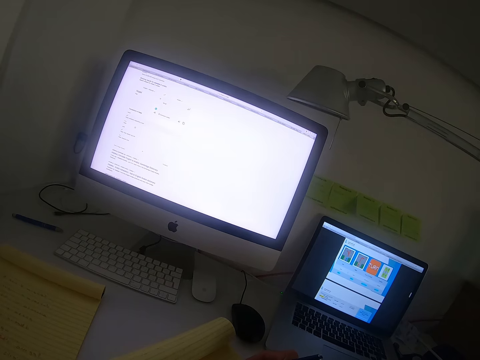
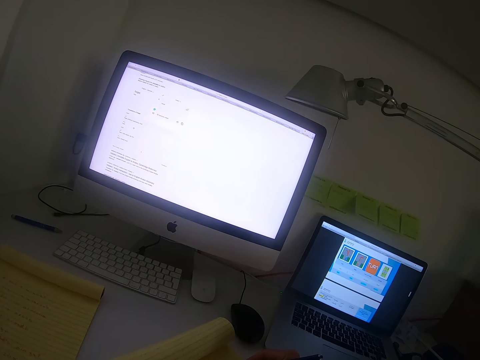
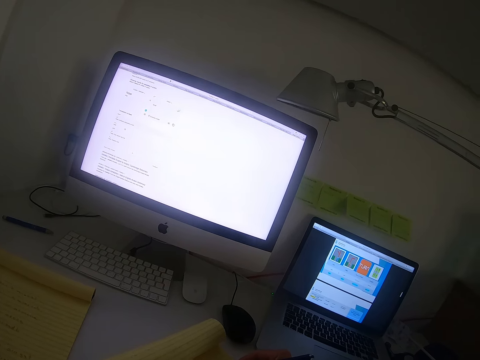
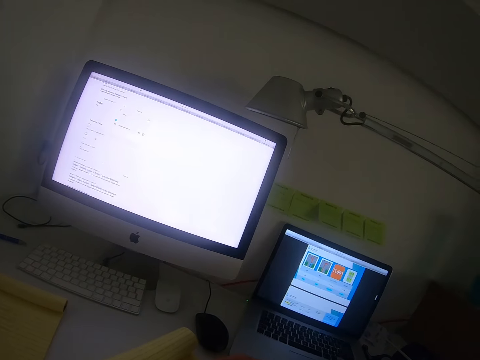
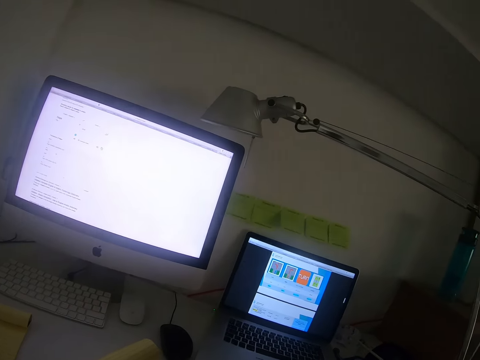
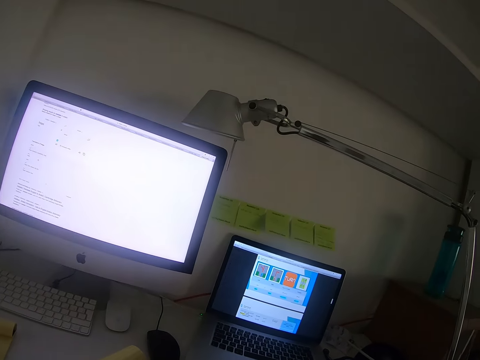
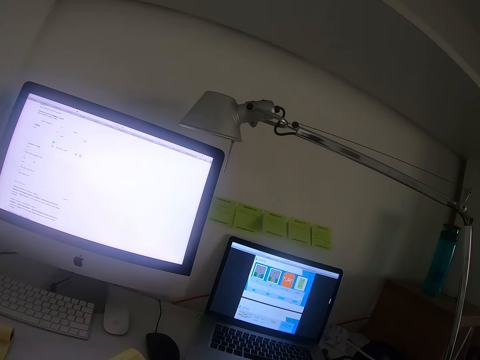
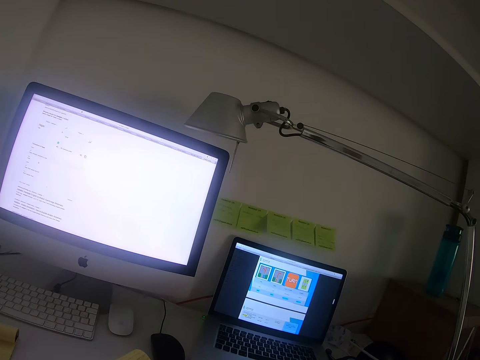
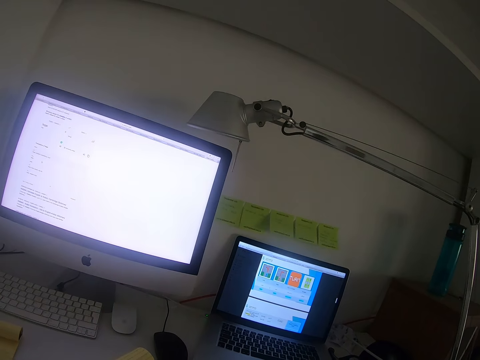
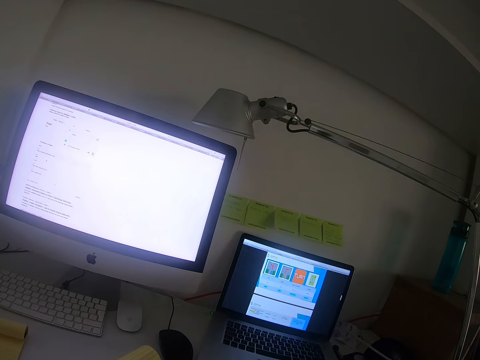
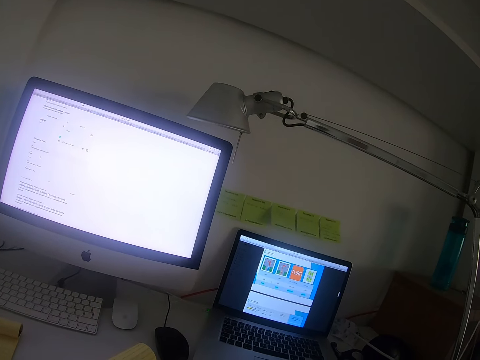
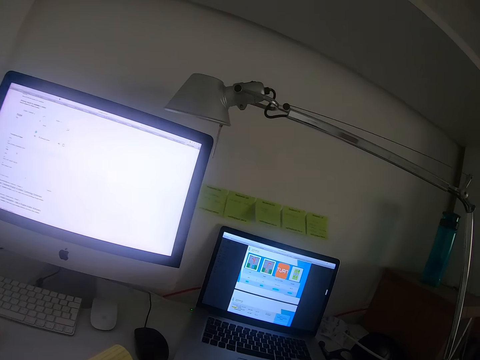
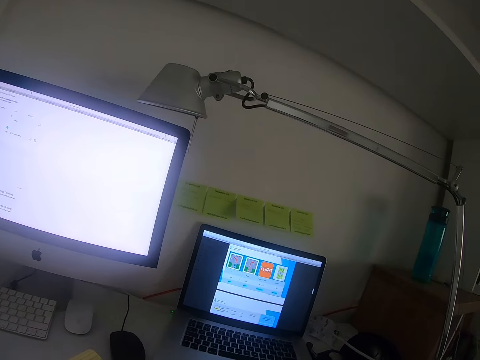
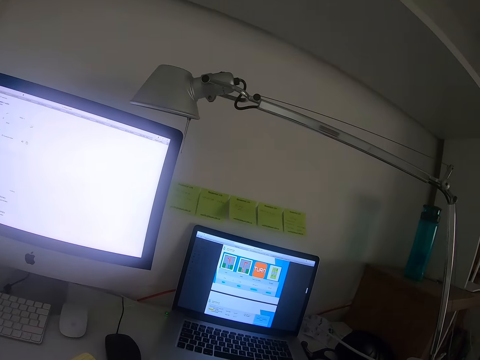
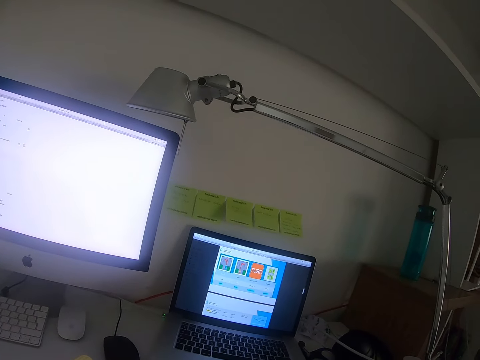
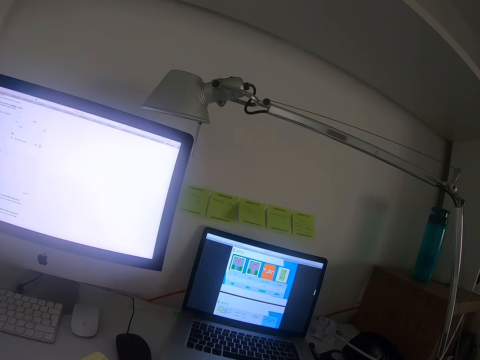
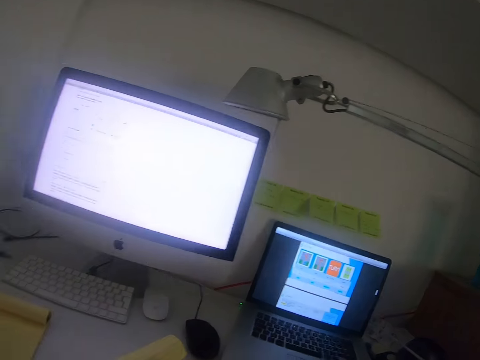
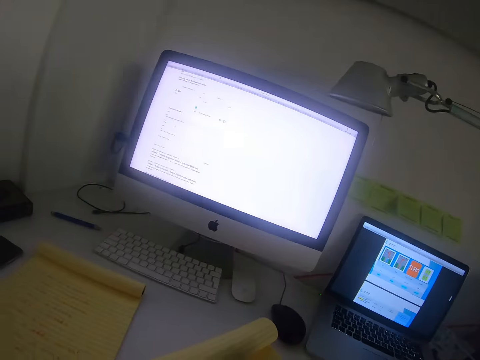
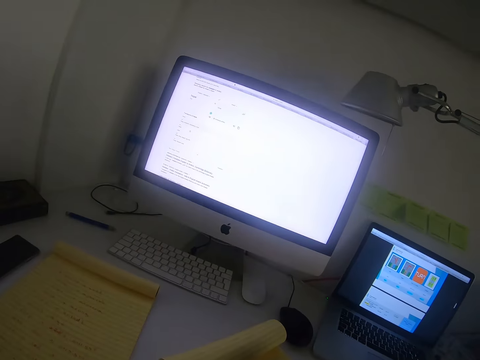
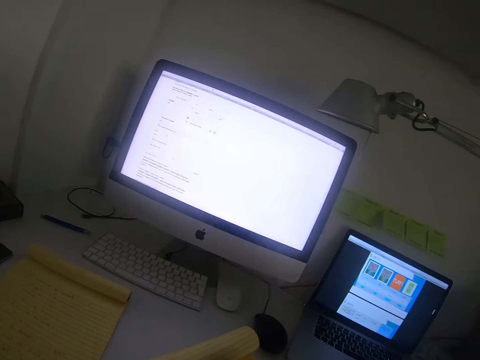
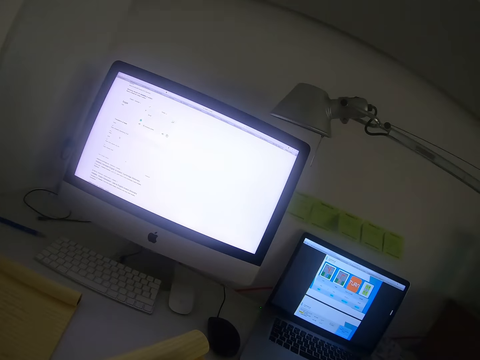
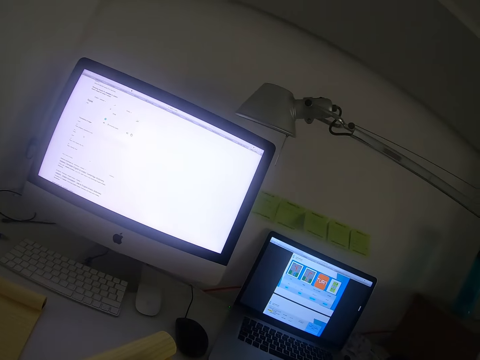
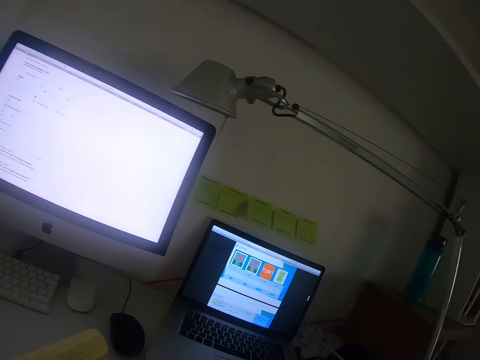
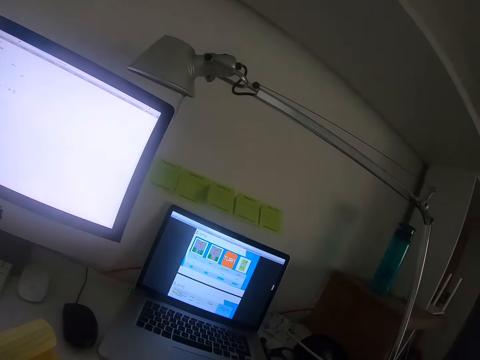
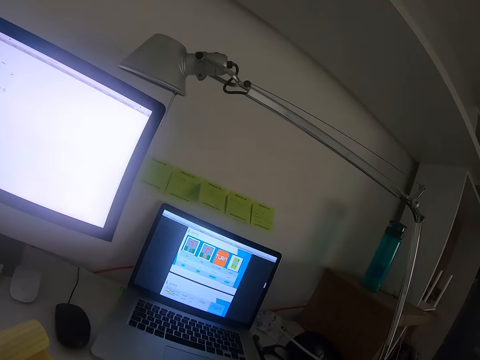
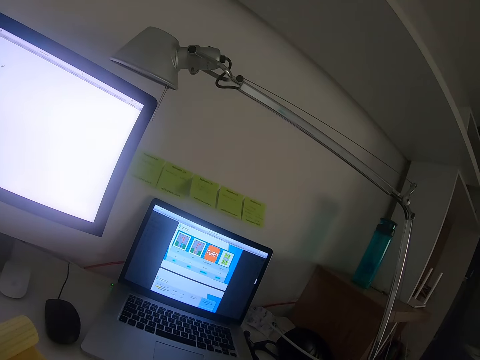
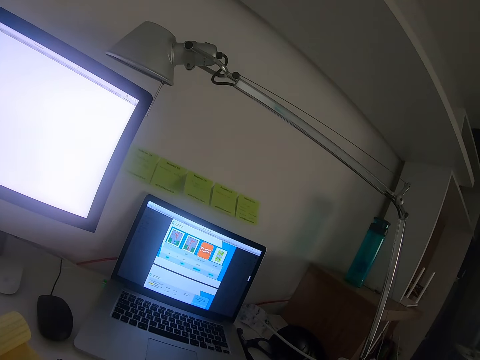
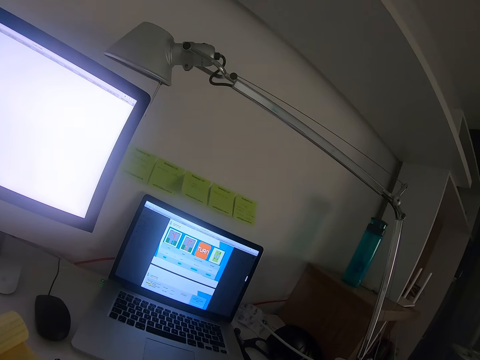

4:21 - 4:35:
The camera wearer stares at the laptop. They write on the exercise book. They stare at the laptop.

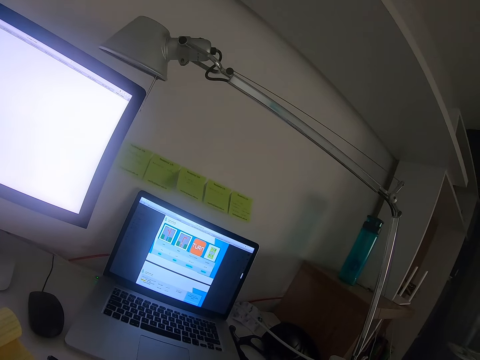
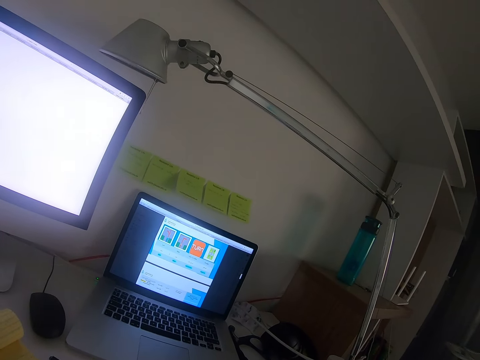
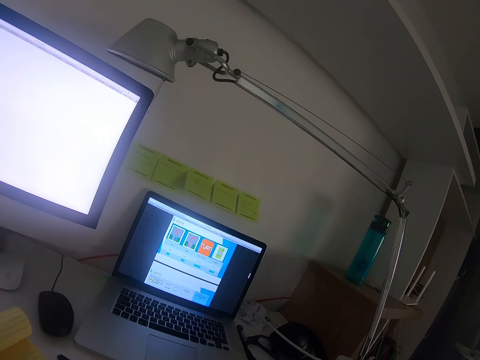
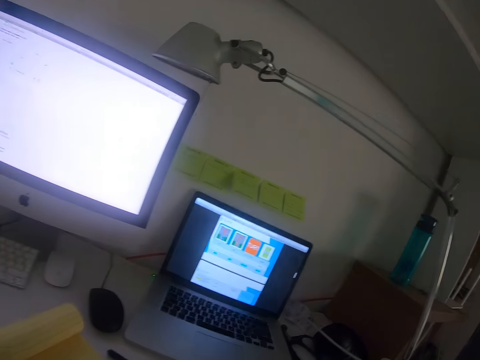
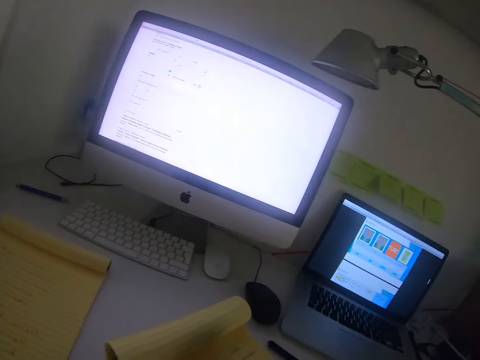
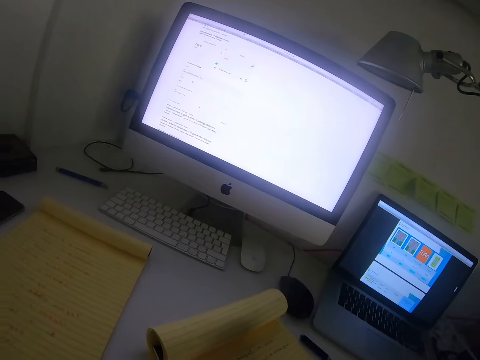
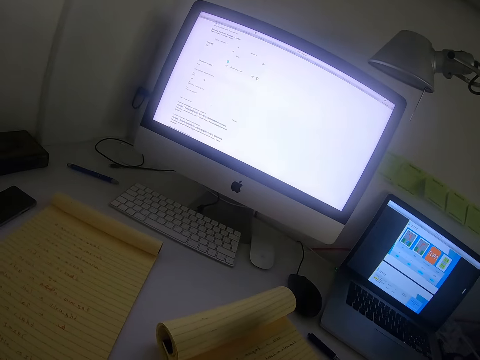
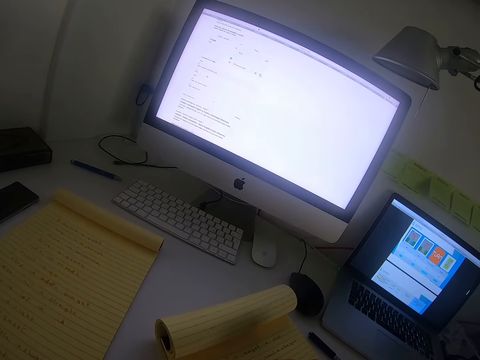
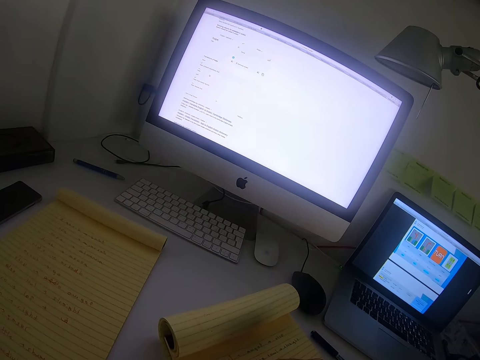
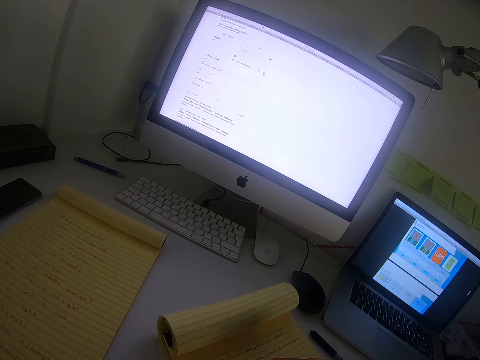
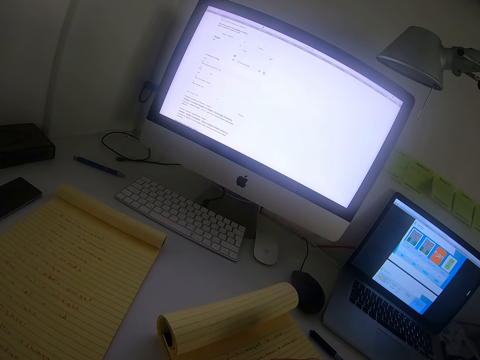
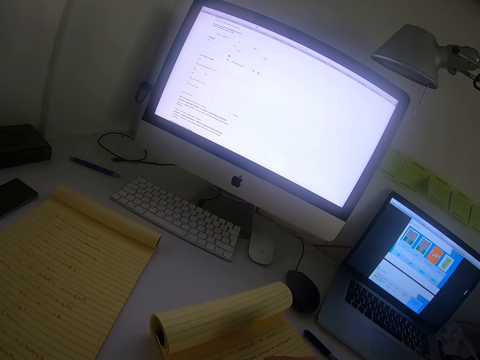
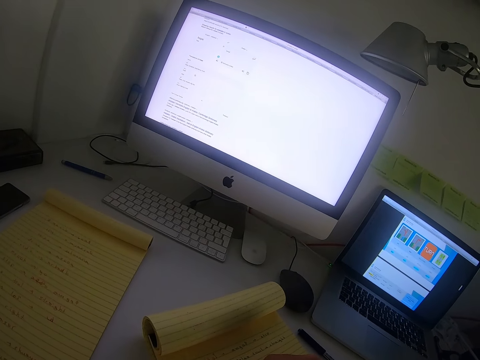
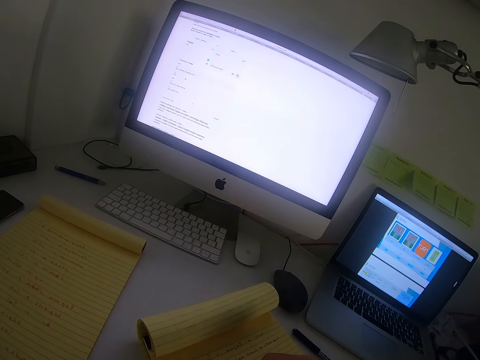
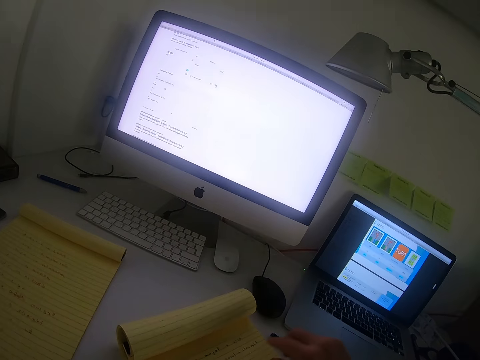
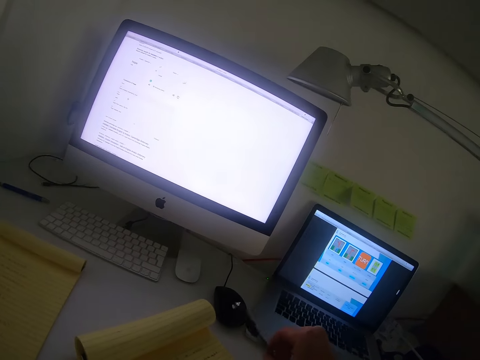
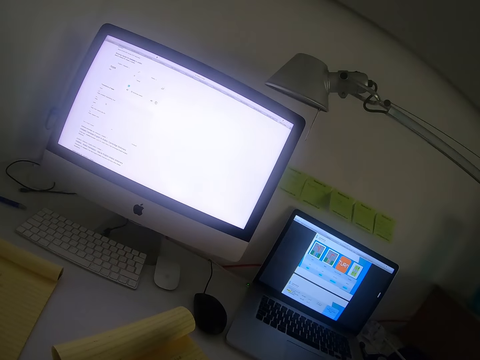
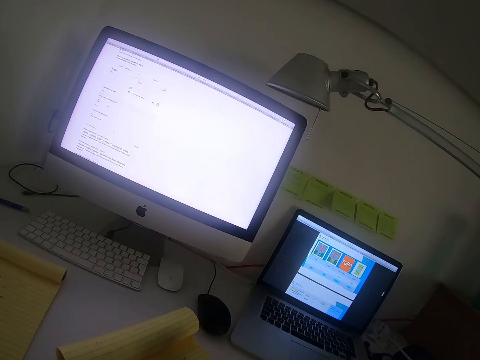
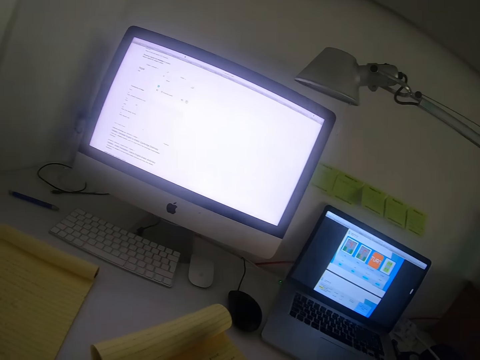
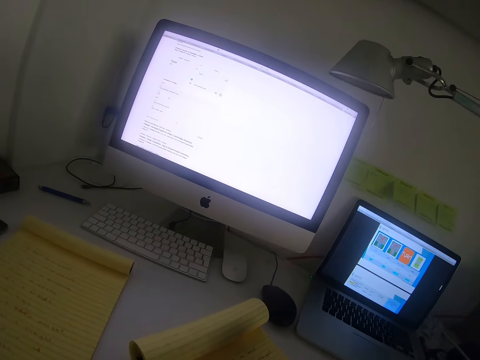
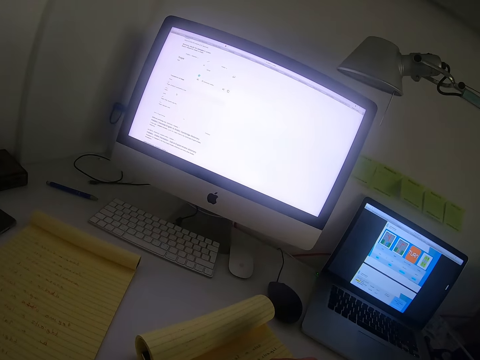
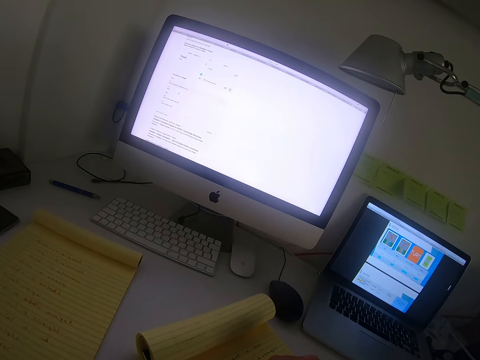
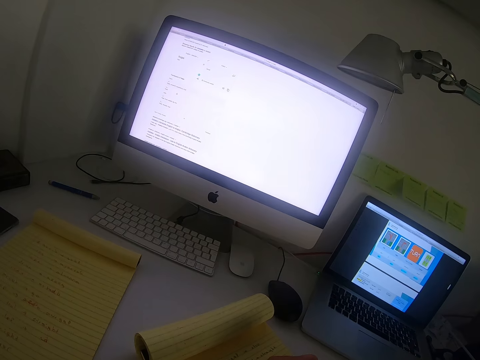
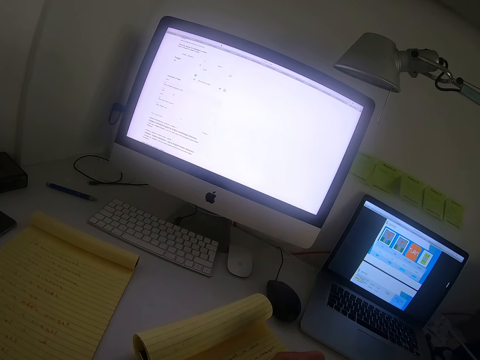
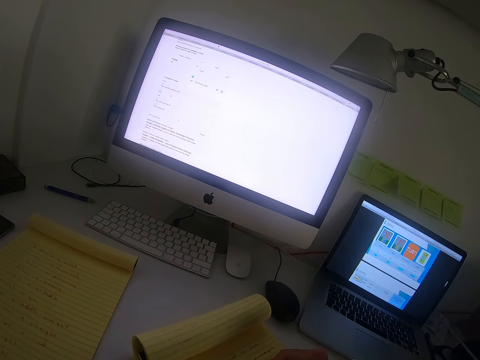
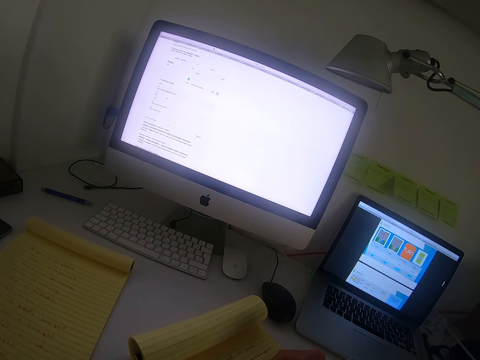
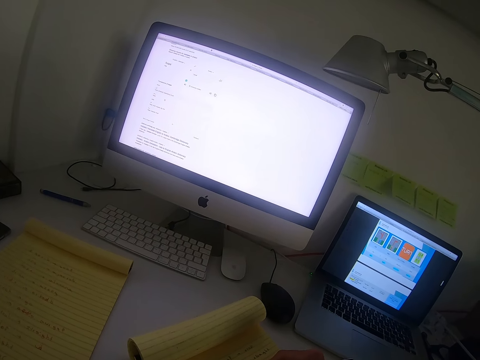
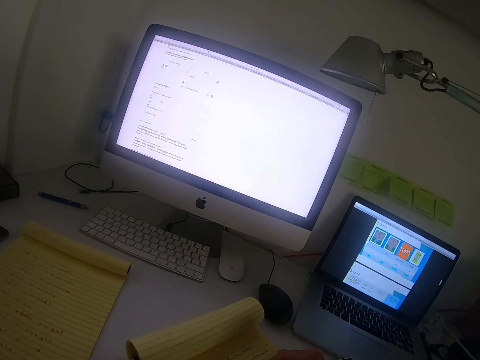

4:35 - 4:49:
The camera wearer writes on the exercise book. They drop a pen, swing their hand, and pick up the pen. They write on the exercise book.
